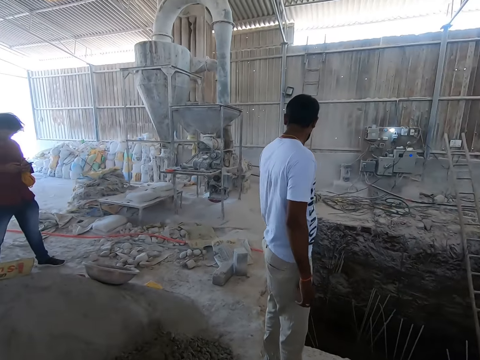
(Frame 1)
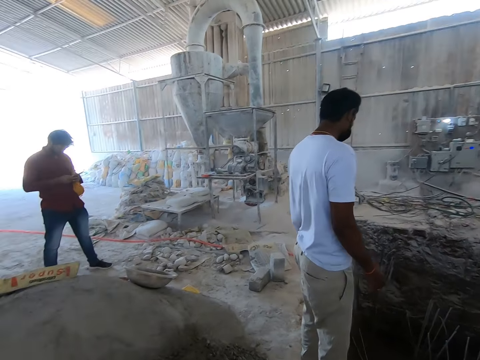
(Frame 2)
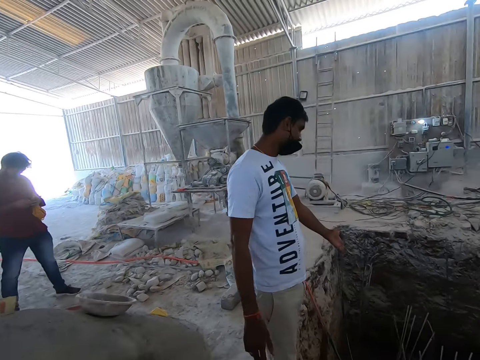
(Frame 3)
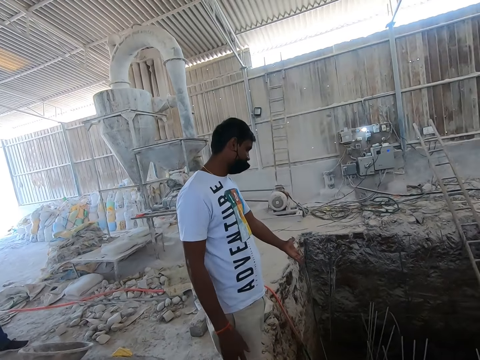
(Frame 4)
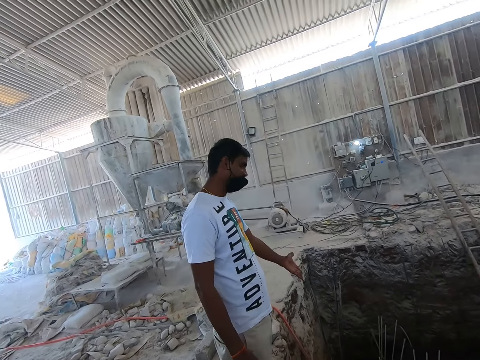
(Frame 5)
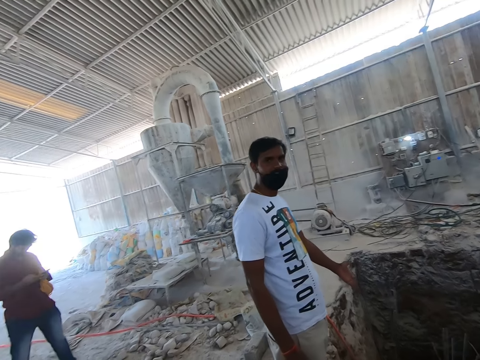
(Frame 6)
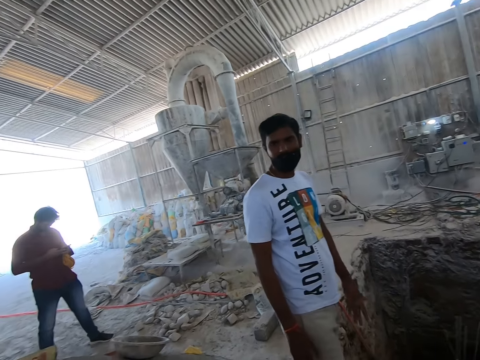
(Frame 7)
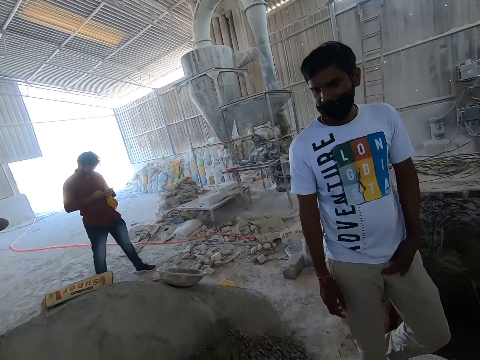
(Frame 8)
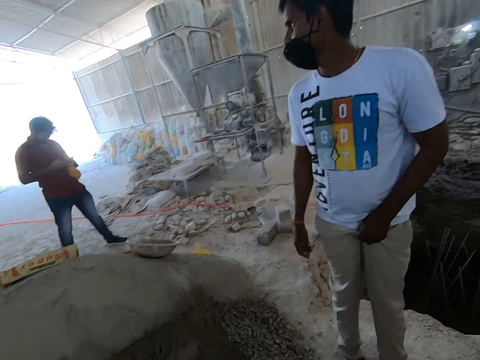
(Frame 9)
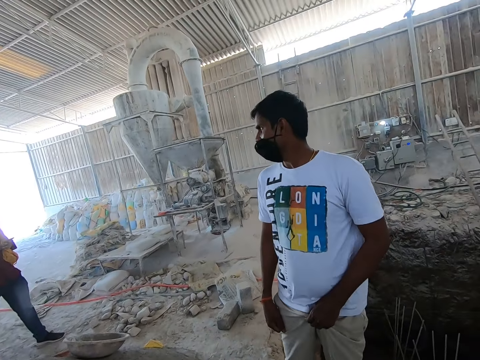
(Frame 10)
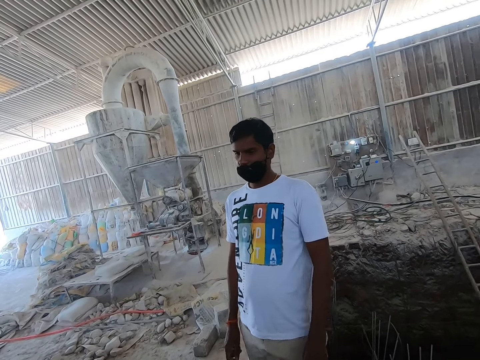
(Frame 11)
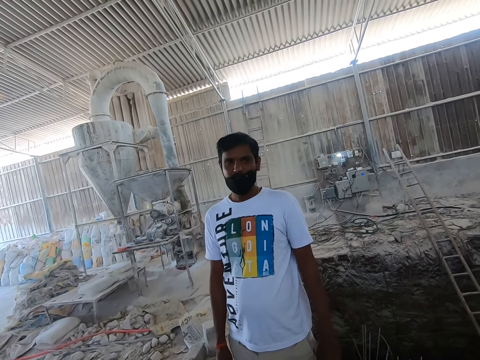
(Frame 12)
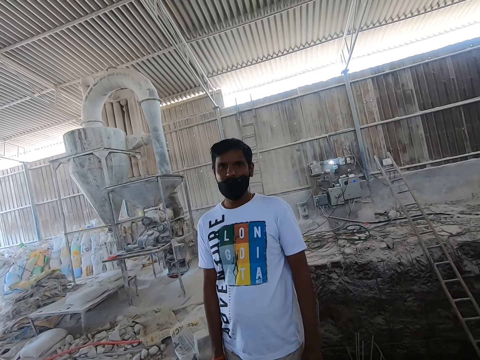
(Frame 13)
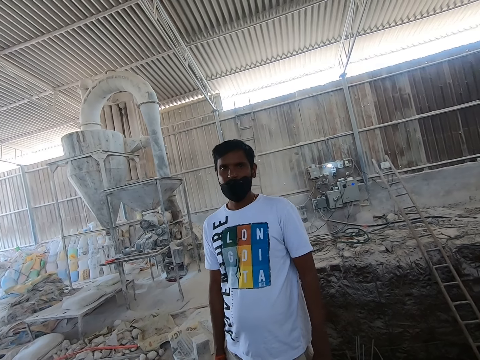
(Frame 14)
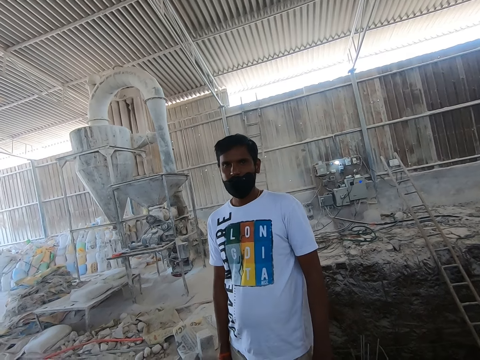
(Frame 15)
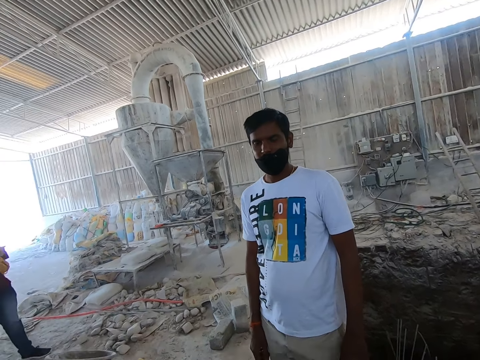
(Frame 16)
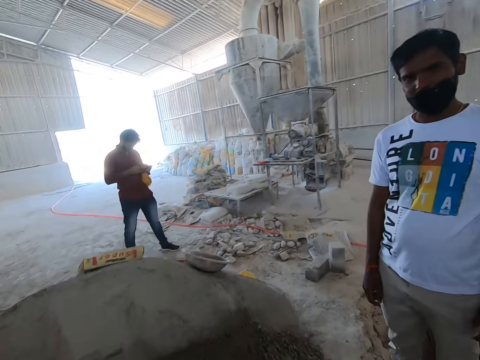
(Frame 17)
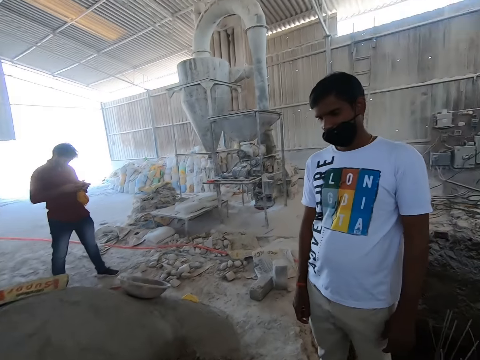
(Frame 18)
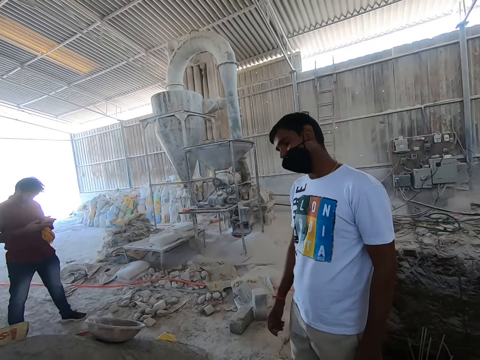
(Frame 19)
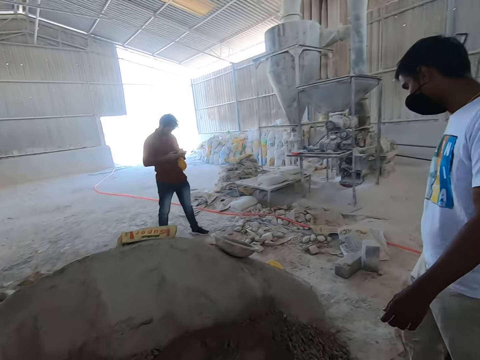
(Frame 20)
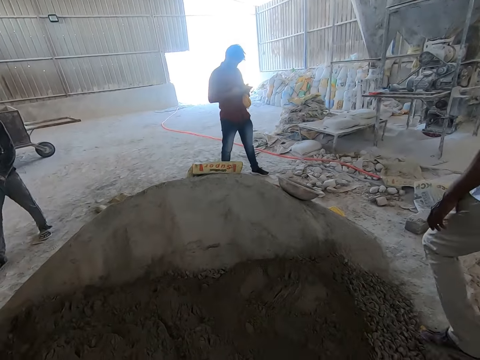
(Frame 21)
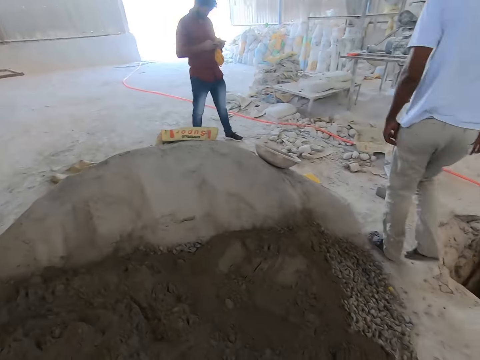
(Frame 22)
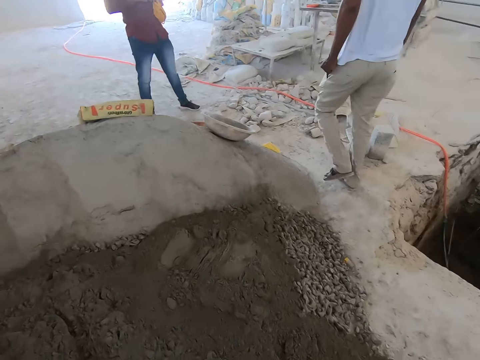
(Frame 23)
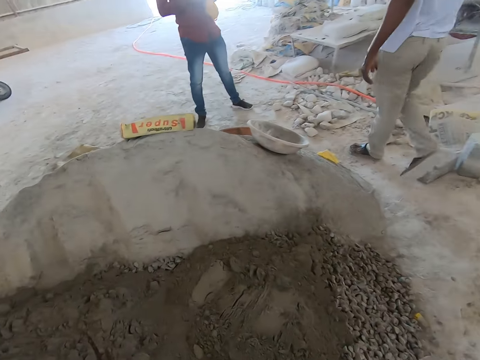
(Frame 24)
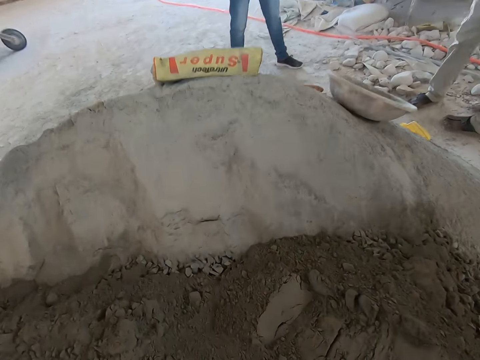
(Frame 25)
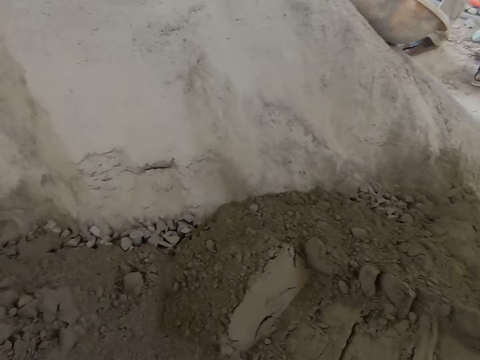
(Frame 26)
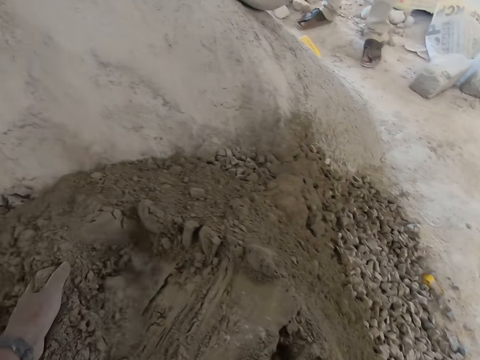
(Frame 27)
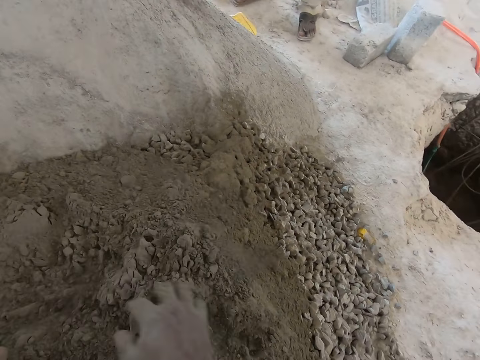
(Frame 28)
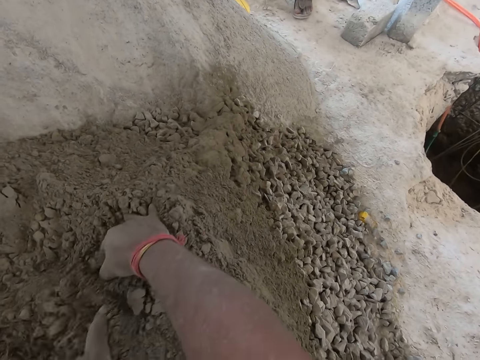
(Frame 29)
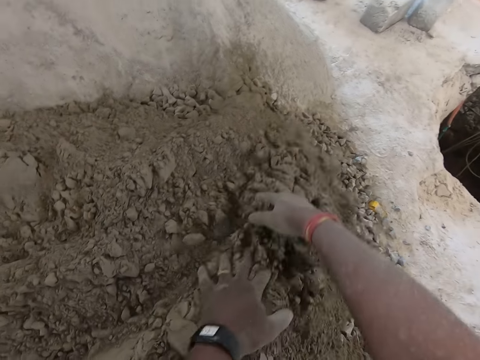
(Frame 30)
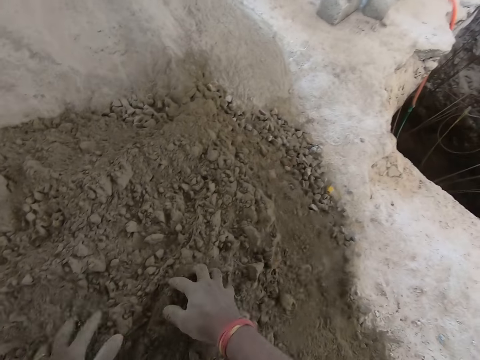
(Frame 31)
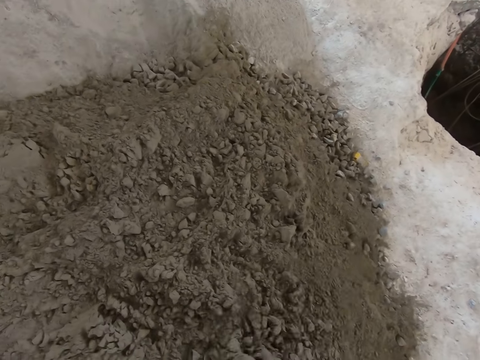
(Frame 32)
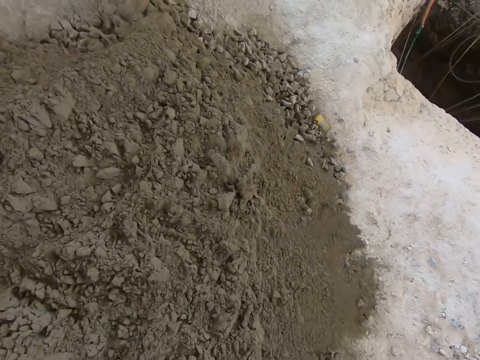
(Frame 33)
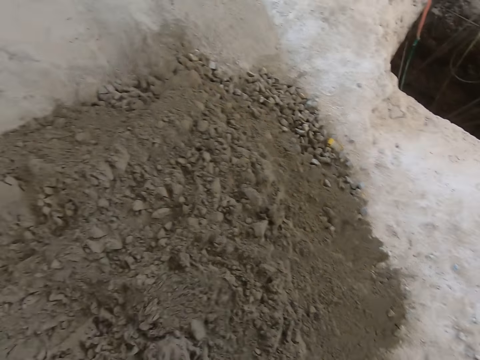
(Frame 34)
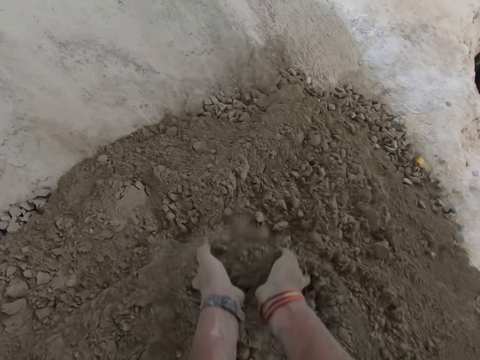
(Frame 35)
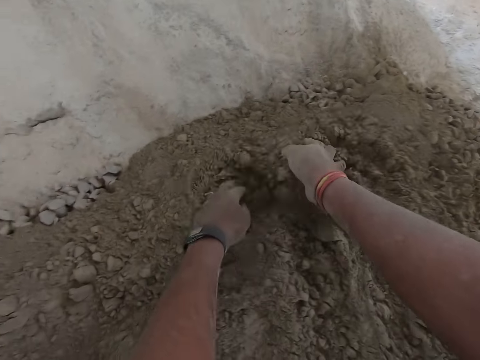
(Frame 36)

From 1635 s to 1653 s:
A man grabs his trouser with his left hand. The camera wearer spreads cement on sand with both hands.

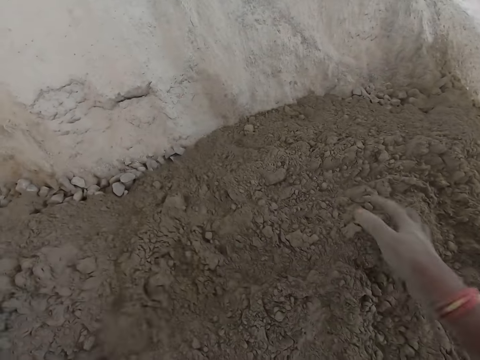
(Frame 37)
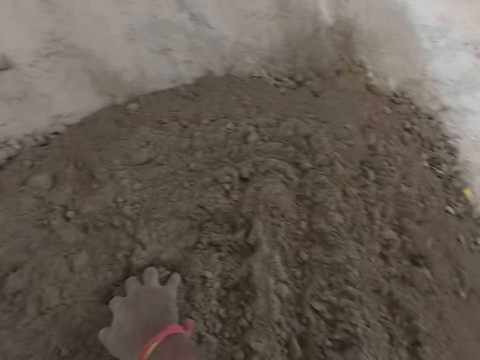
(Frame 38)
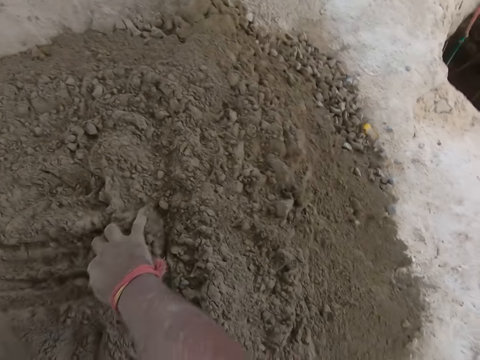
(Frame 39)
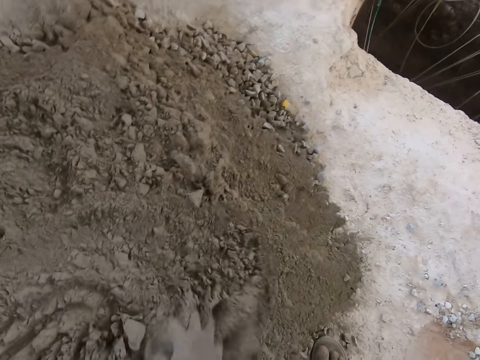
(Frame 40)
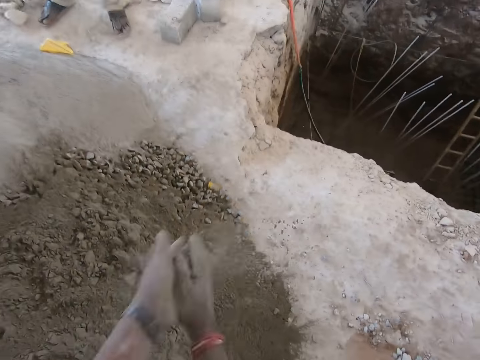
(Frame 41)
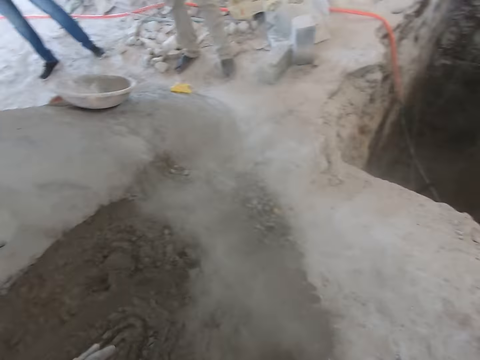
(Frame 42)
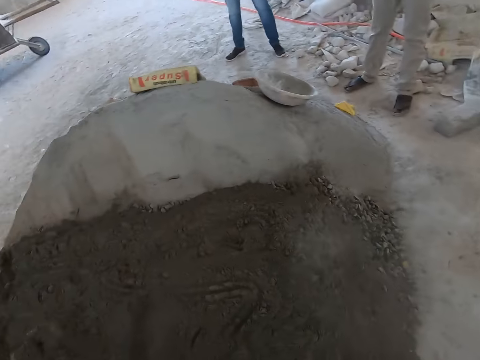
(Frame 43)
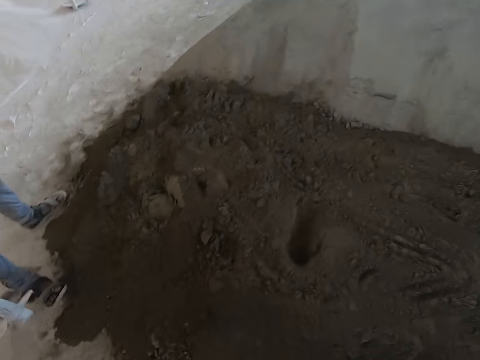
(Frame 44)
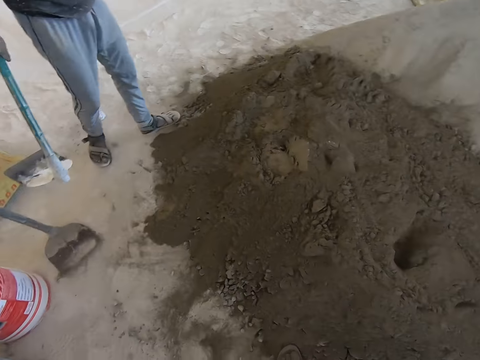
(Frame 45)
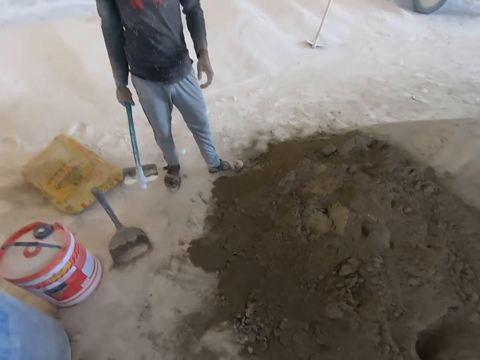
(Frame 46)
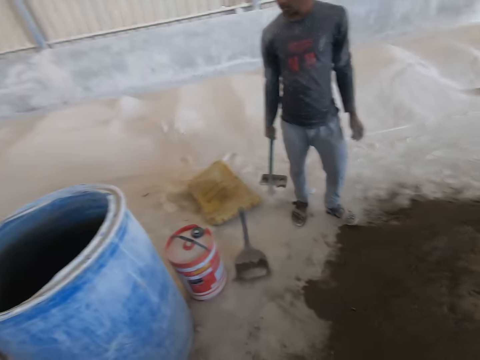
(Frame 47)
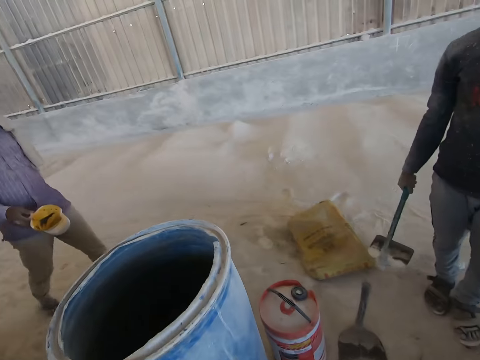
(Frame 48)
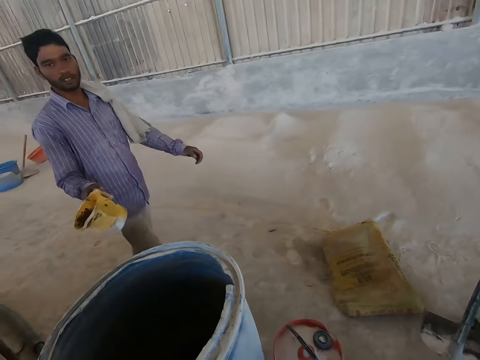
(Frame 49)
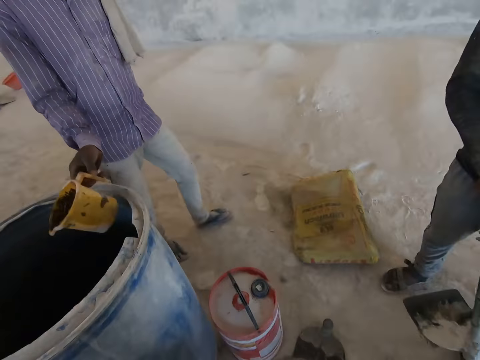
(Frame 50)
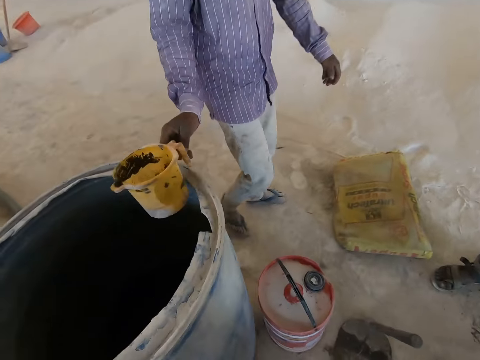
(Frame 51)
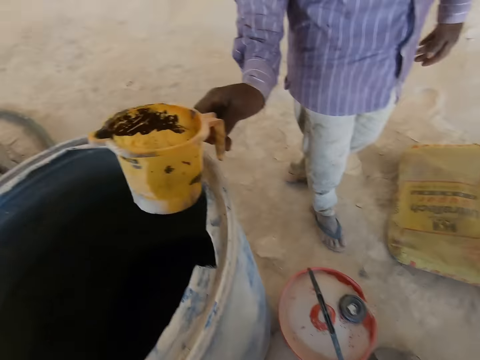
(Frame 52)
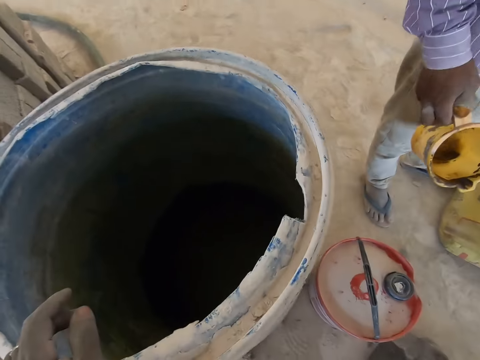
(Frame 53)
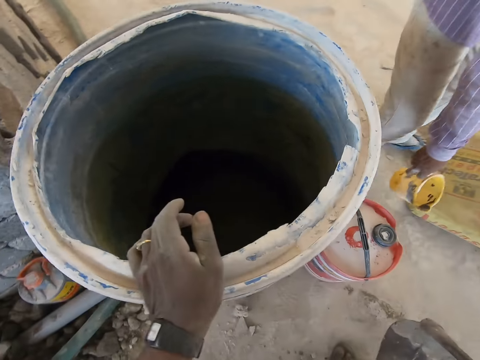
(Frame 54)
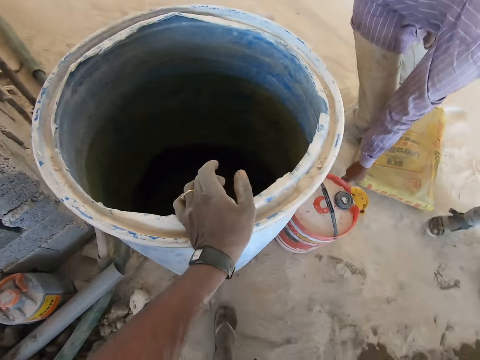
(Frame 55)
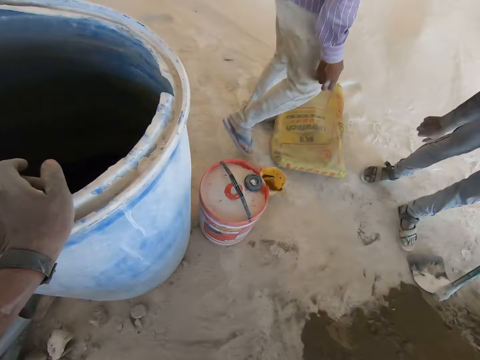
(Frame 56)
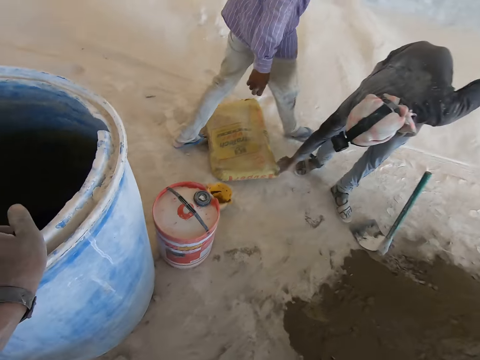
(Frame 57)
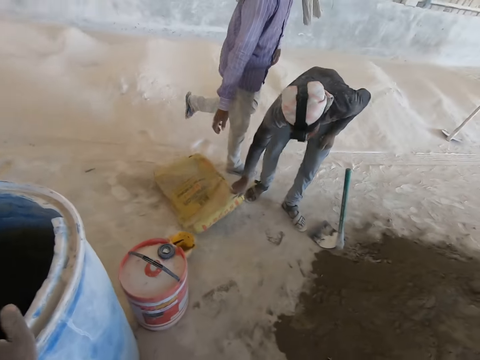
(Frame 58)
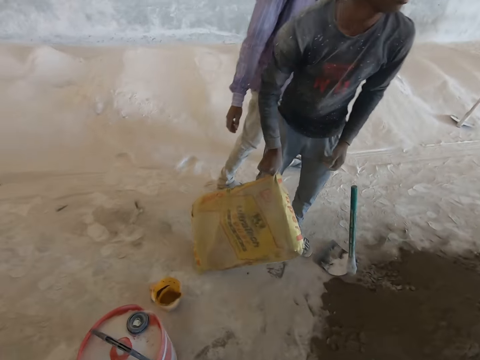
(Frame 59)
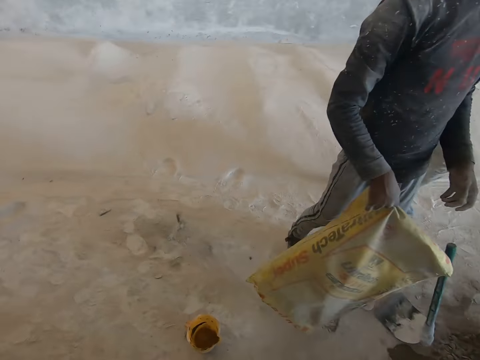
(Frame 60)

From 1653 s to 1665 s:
The camera wearer dusts both hands together. He claps hands together and converses with a man. He looks around. Another man holds a hoe in his right hand. The first man holds a bowl in his right hand. The first man places a cup on the drum with his right hand. The first man removes the cup from the drum with his right hand. The camera wearer places his left hand on the drum. He touches the drum with his left hand. The first man converses with the camera wearer and the other man. The first man drops the bowl on the ground with his right hand. The other man picks up a bag from the ground with his right hand.
